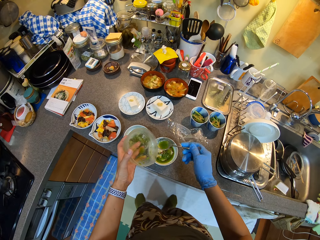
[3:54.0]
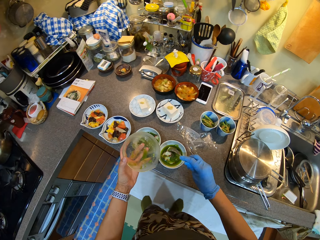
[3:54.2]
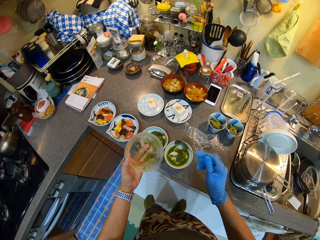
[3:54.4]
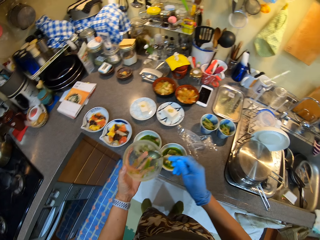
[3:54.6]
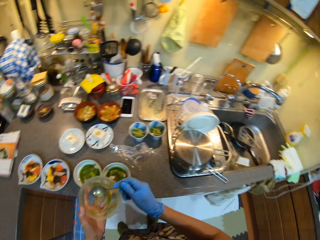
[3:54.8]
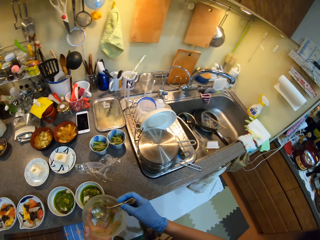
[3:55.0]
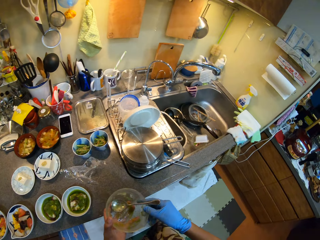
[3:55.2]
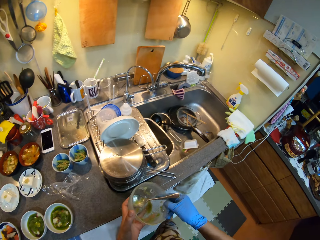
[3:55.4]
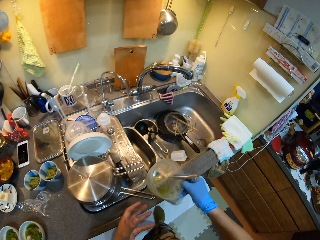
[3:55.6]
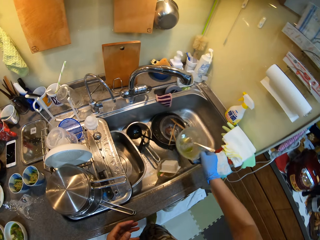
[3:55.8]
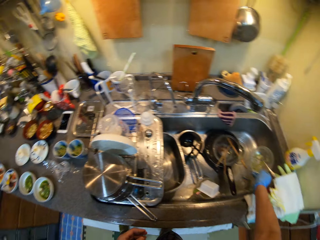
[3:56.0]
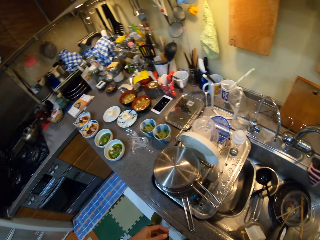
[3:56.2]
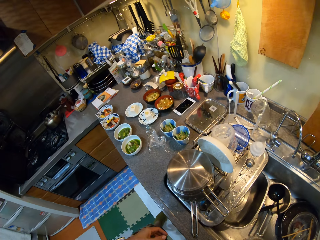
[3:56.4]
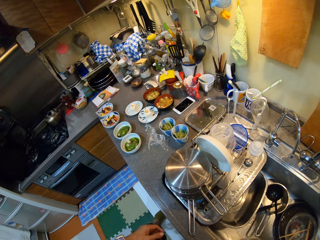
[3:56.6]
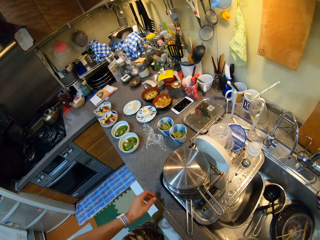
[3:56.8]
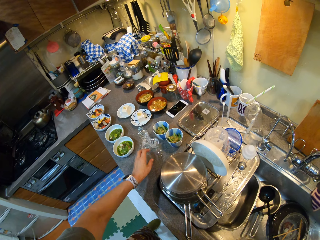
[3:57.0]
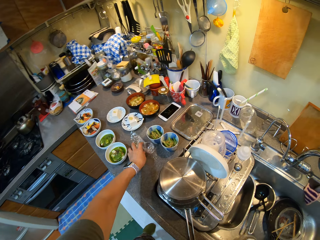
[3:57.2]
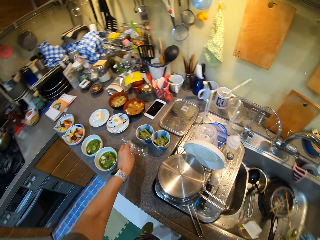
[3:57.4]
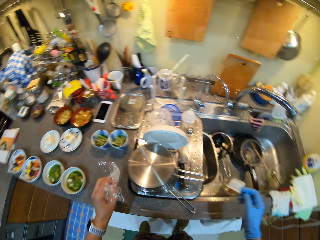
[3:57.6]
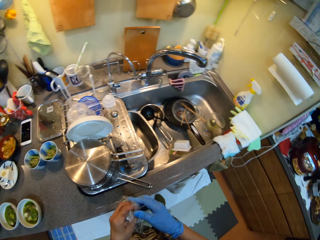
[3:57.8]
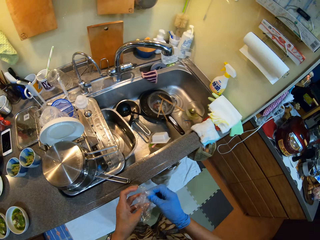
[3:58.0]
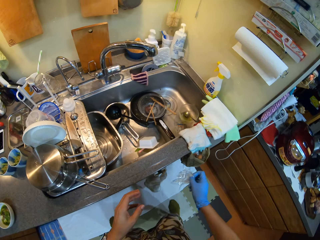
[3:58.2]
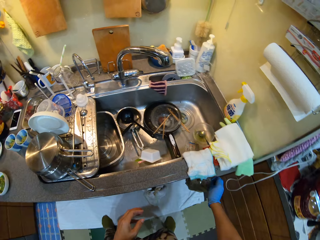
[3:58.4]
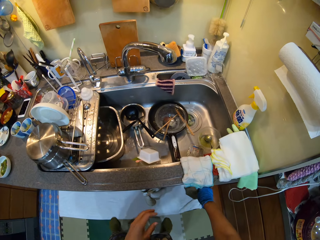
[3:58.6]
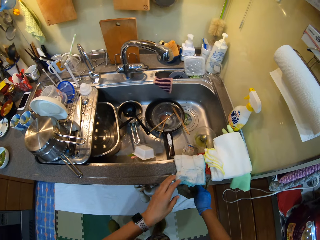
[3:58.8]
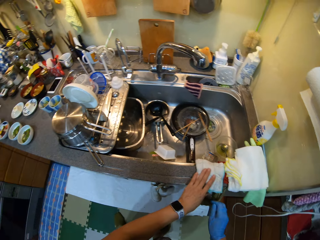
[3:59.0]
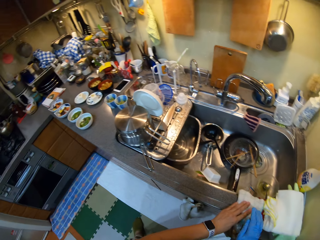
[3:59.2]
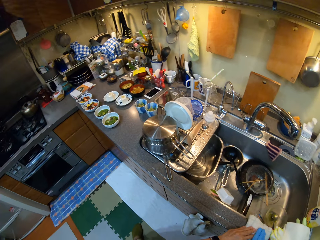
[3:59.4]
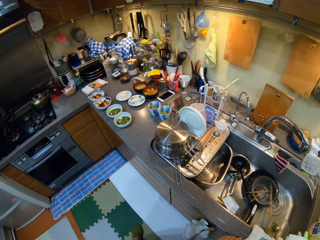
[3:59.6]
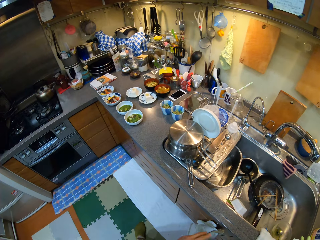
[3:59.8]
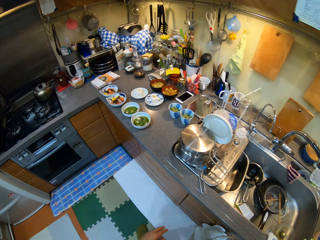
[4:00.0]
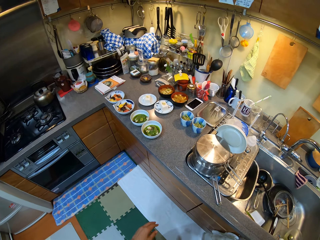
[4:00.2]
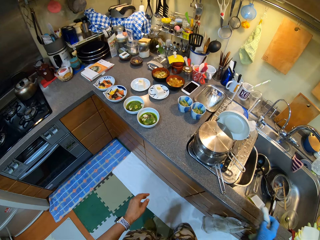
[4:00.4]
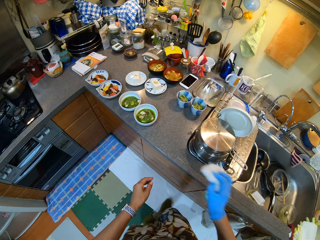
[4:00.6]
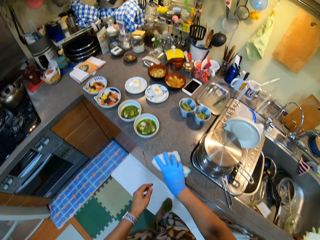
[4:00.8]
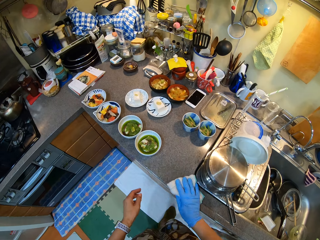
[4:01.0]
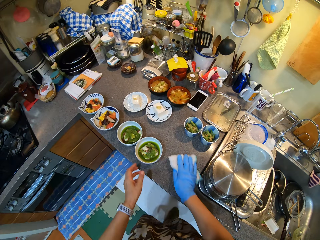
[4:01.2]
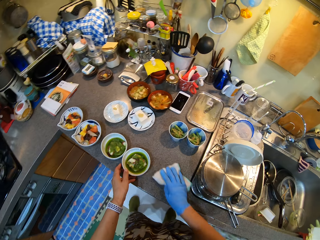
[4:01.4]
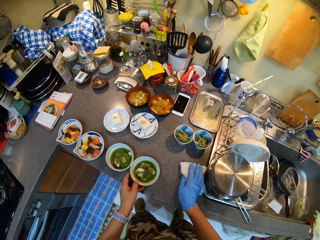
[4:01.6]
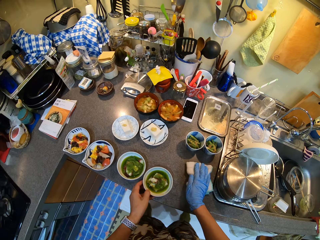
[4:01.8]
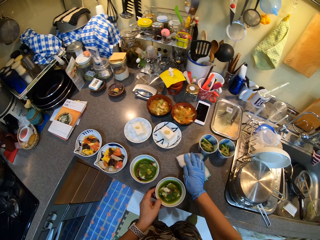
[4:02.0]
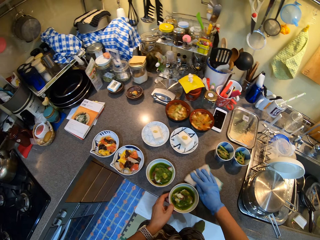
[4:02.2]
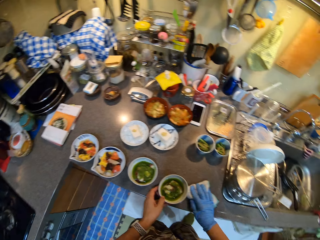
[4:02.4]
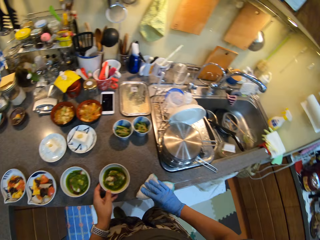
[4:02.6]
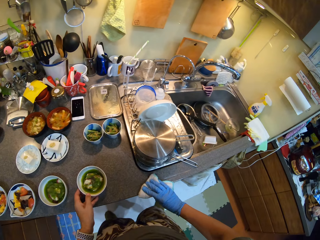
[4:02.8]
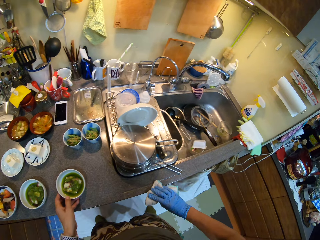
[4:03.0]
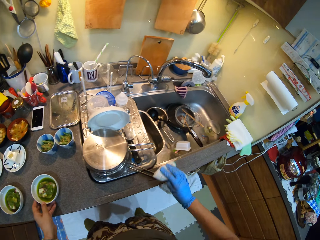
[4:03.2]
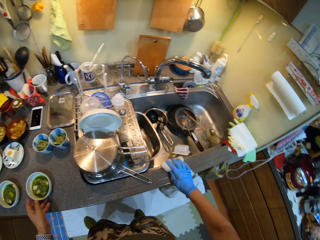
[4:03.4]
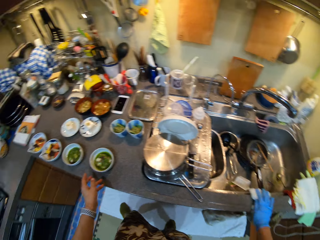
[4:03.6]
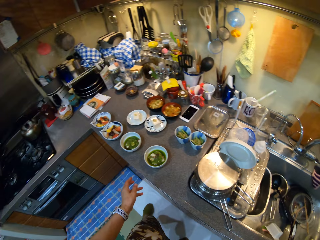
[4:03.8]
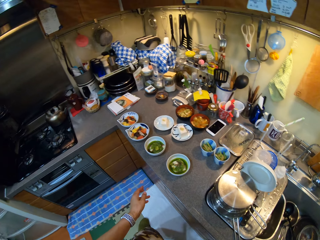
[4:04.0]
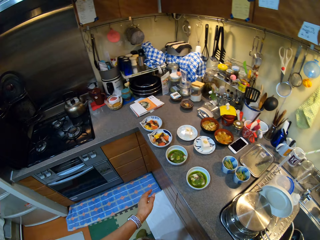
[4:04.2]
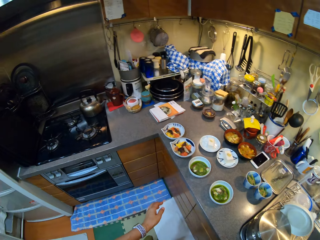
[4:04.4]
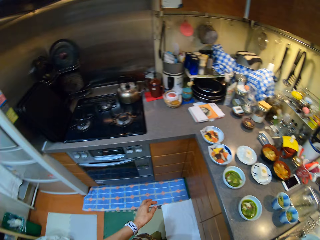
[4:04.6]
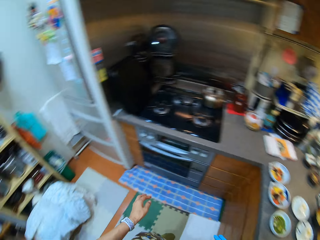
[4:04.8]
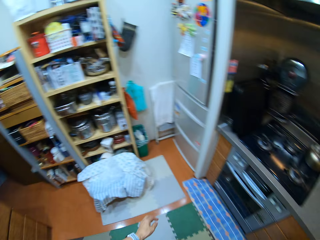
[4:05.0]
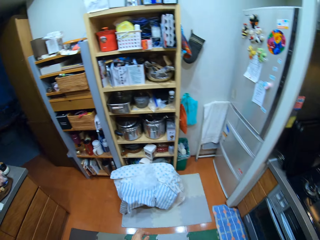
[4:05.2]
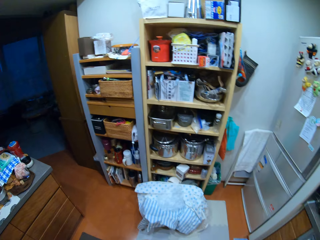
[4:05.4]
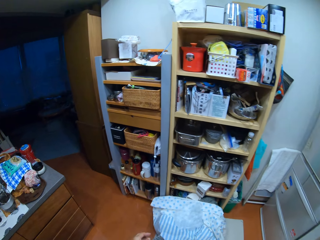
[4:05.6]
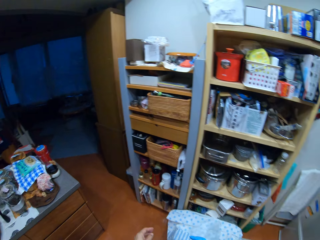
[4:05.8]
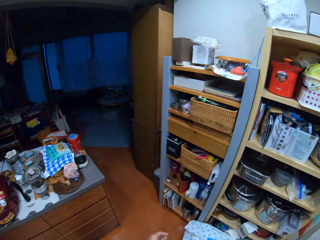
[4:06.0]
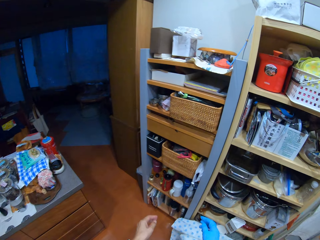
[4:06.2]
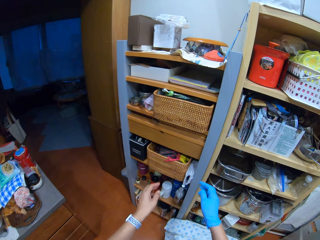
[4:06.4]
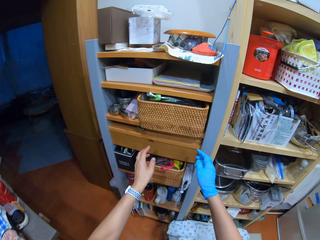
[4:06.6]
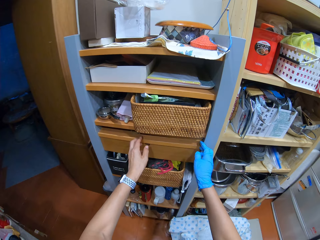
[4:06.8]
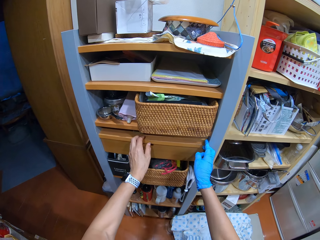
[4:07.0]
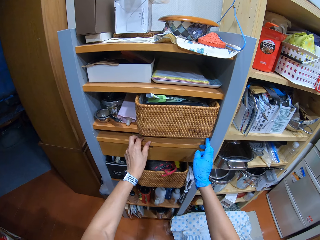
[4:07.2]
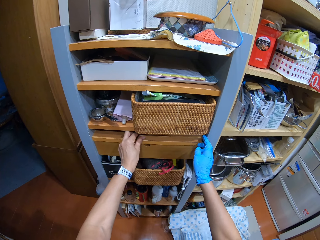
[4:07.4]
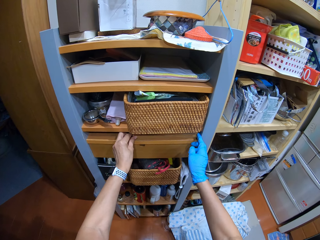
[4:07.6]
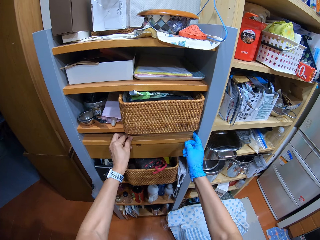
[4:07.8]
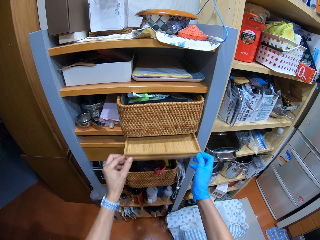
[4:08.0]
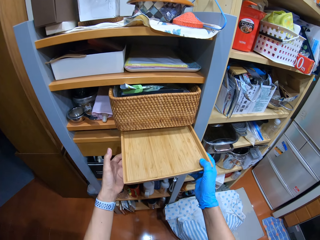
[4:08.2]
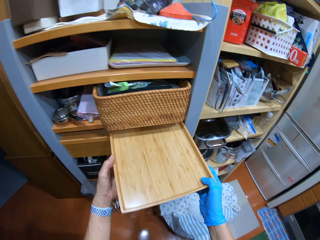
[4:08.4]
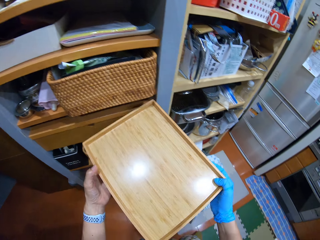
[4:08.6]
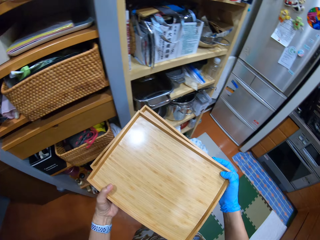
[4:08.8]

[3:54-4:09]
The camera wearer walks on the floor. They put the bowl in the sink. They pick up a plastic paper on the countertop. They put the plastic paper in the dustbin. They pick up the kitchen towel on the sink. They walk around the kitchen. They wipe the countertop with the kitchen towel. They put the kitchen towel on the sink. They walk around the kitchen. They pick up the wood tray in the cardboard.

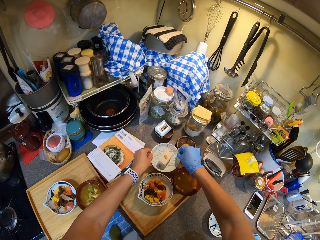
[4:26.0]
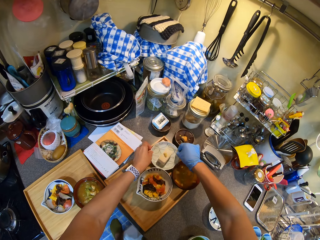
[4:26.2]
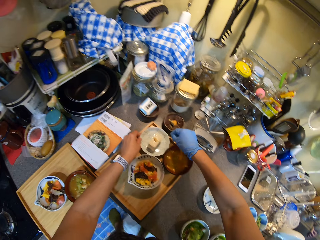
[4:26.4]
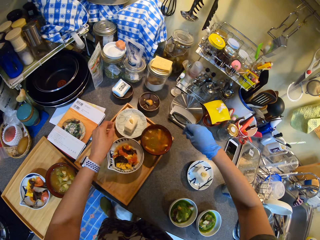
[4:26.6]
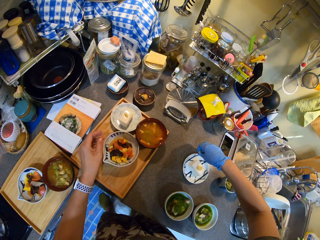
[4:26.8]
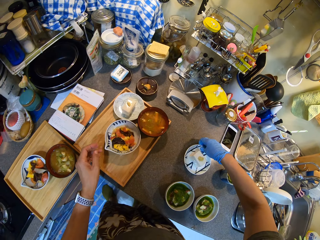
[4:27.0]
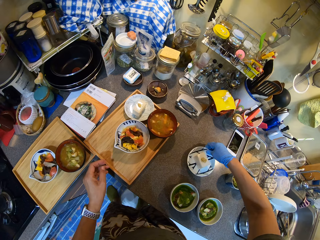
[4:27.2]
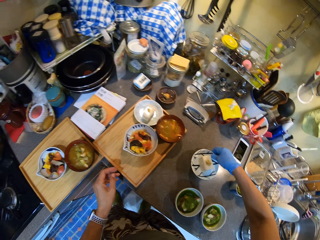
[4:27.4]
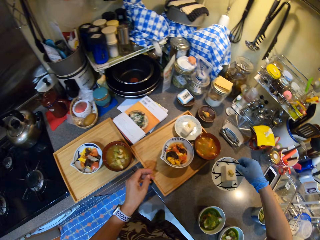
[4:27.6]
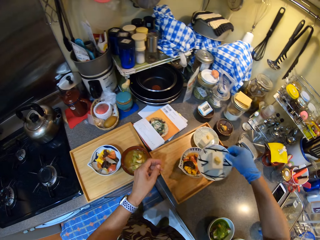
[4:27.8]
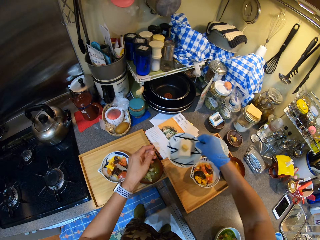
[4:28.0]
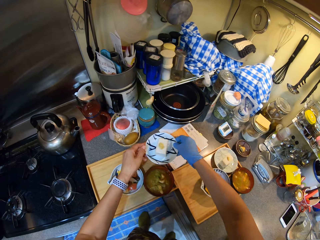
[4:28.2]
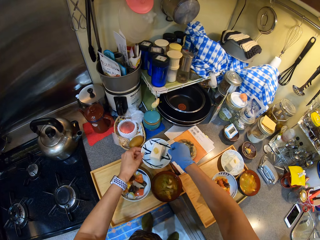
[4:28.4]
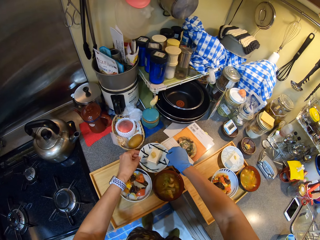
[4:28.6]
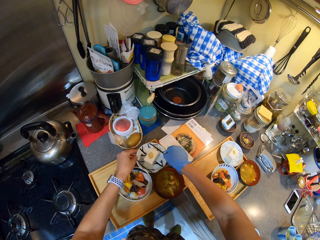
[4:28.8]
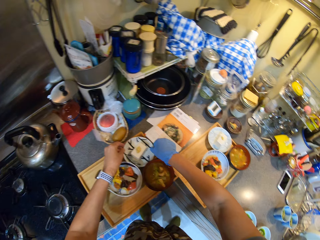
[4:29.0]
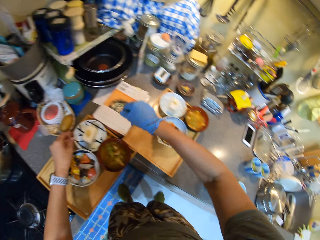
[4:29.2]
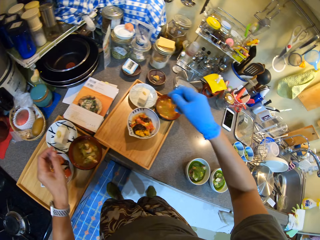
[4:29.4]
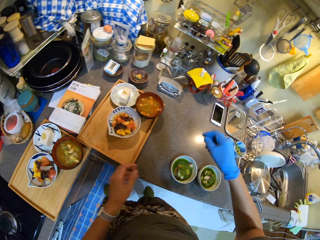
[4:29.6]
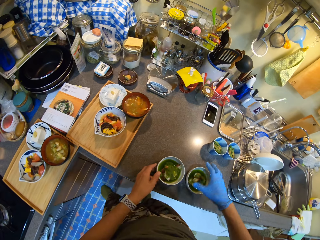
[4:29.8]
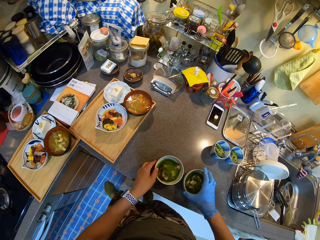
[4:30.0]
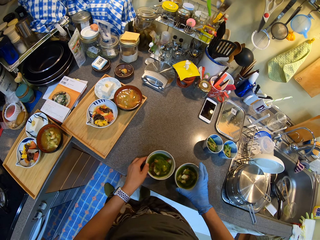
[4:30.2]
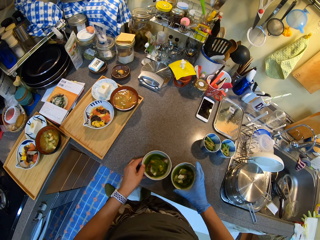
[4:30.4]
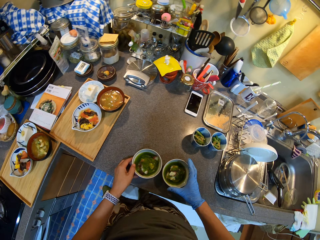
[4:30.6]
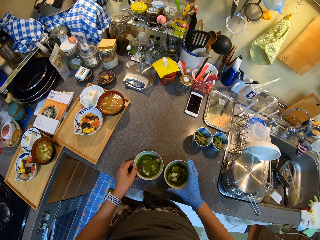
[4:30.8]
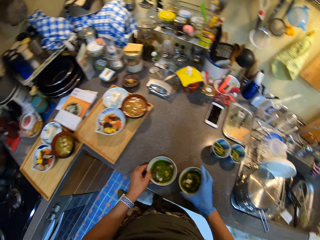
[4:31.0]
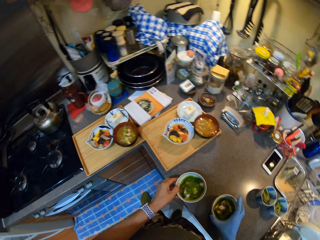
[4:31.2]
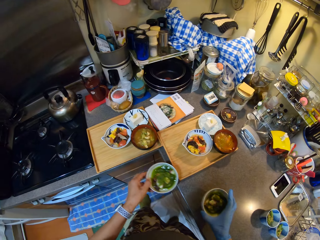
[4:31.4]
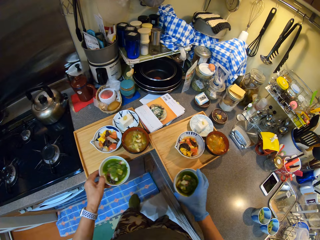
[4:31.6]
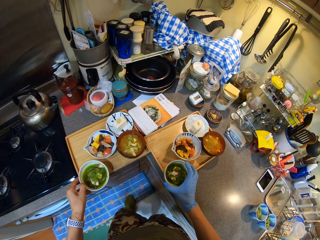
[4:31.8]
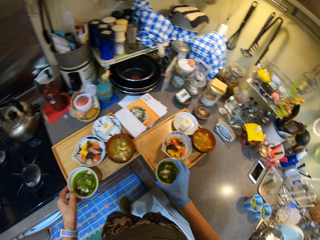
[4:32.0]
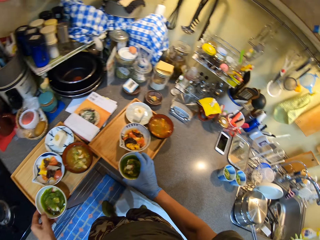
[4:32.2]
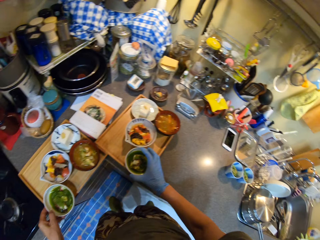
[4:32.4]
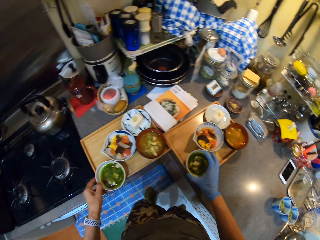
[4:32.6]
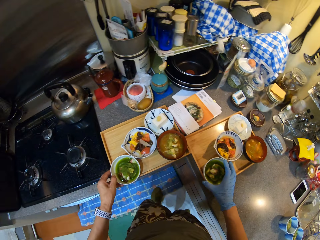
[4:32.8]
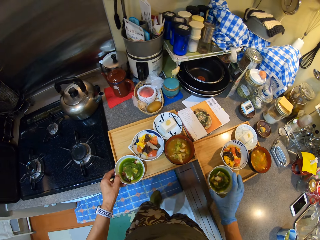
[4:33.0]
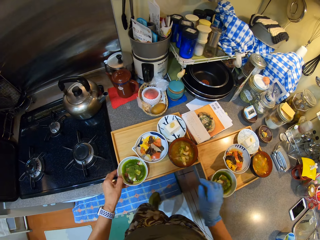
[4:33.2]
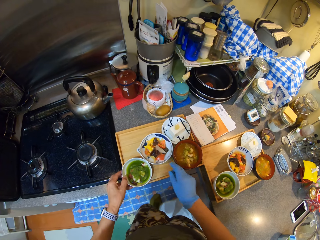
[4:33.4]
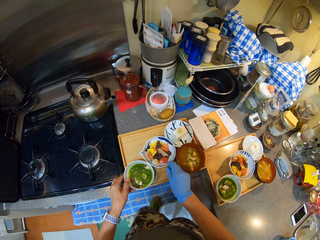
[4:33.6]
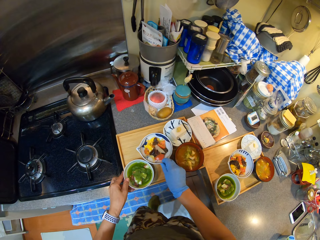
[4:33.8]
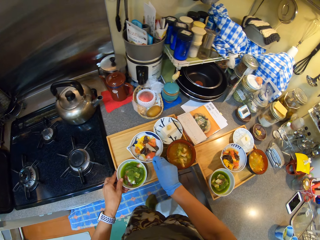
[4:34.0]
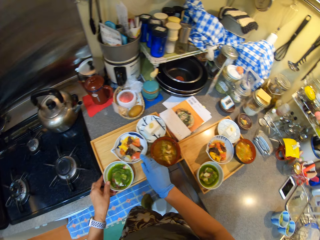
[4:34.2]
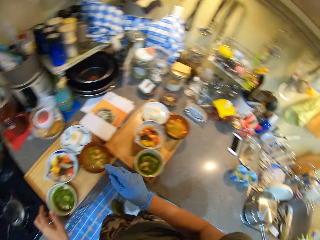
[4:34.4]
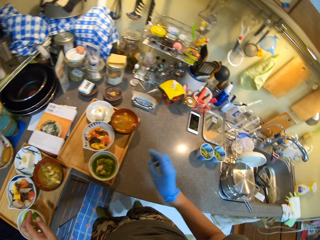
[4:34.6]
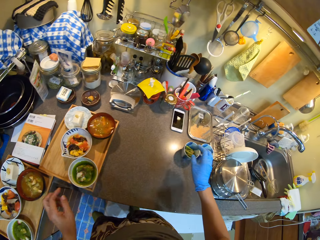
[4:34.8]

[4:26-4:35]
The camera wearer puts the bowl on the wood tray. They pick up the bowl on the countertop. They put the bowl on the wood tray. They pick up the bowls on the countertop. They put the bowl on the wood tray.
